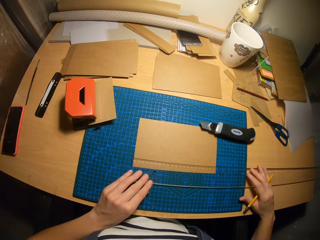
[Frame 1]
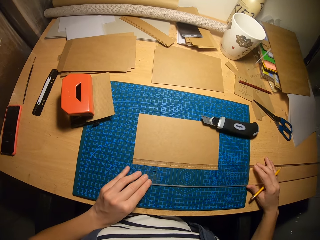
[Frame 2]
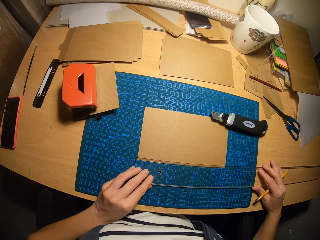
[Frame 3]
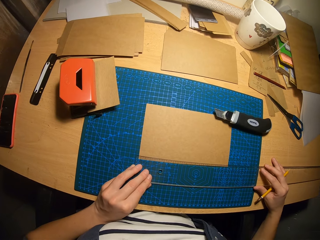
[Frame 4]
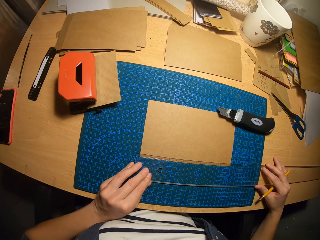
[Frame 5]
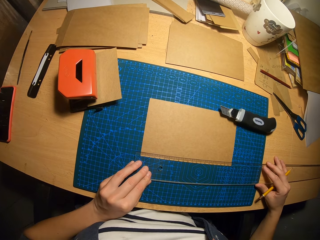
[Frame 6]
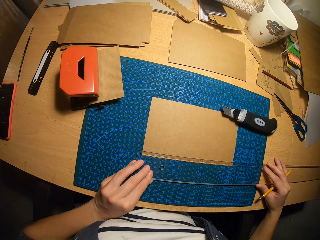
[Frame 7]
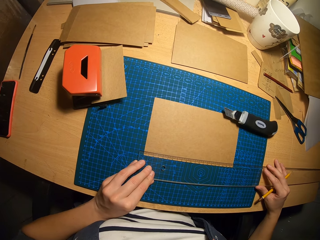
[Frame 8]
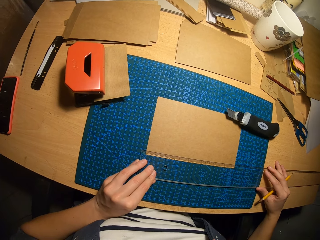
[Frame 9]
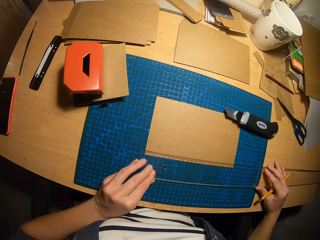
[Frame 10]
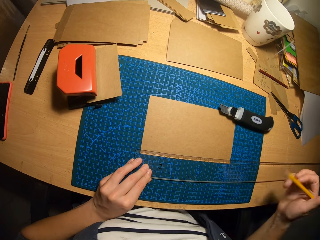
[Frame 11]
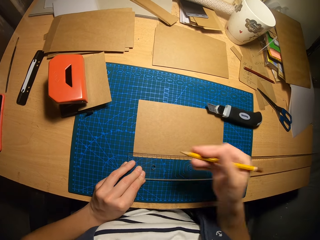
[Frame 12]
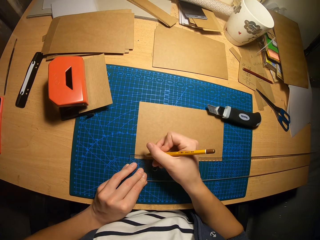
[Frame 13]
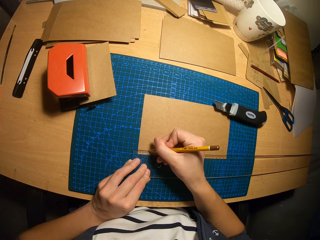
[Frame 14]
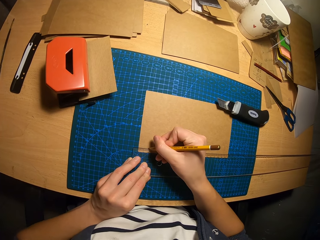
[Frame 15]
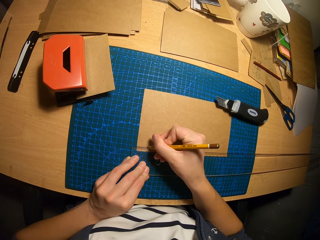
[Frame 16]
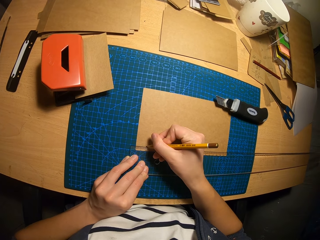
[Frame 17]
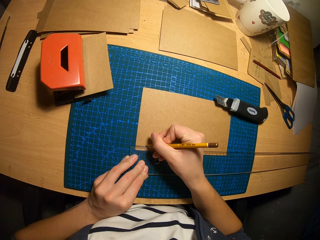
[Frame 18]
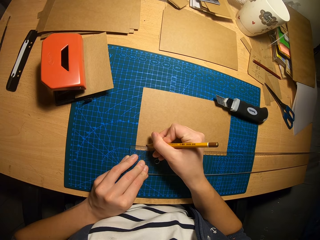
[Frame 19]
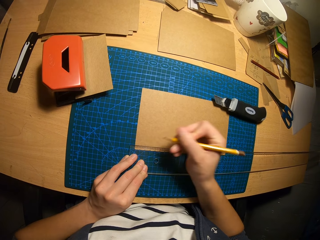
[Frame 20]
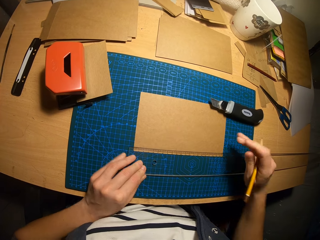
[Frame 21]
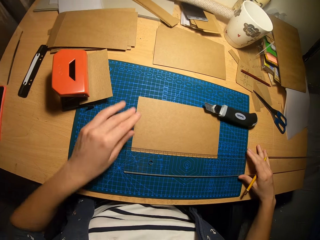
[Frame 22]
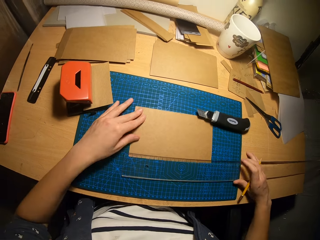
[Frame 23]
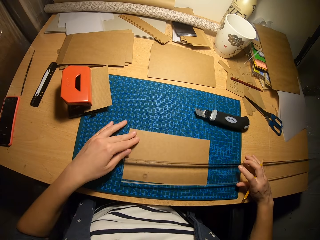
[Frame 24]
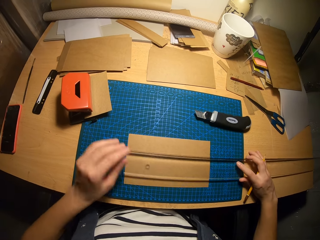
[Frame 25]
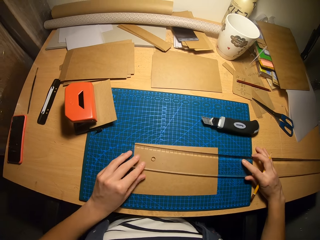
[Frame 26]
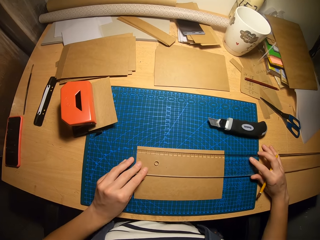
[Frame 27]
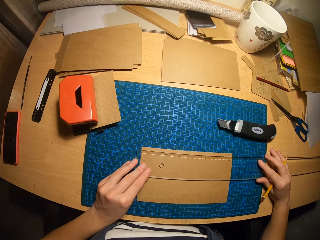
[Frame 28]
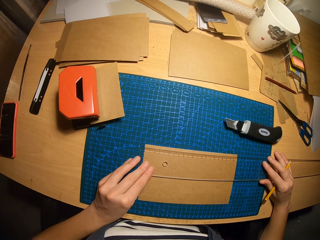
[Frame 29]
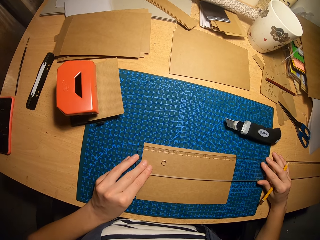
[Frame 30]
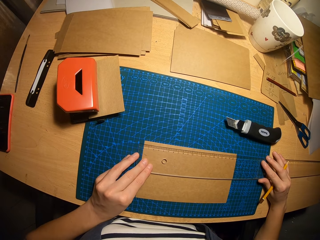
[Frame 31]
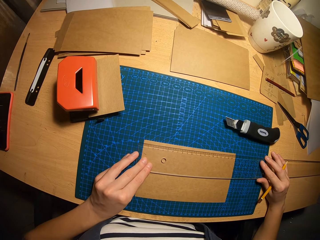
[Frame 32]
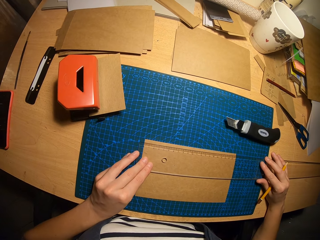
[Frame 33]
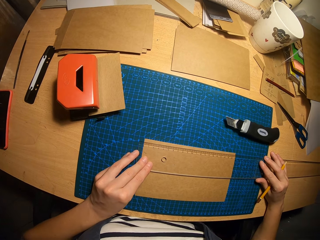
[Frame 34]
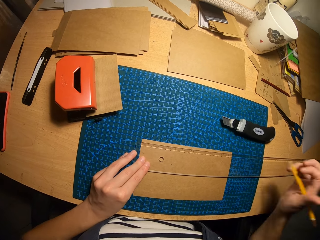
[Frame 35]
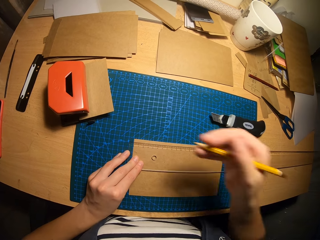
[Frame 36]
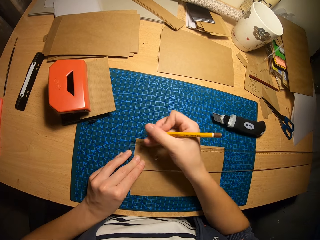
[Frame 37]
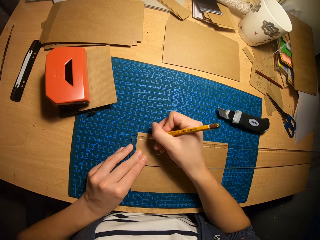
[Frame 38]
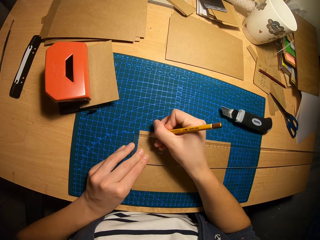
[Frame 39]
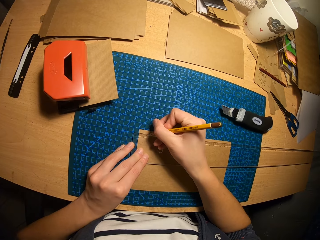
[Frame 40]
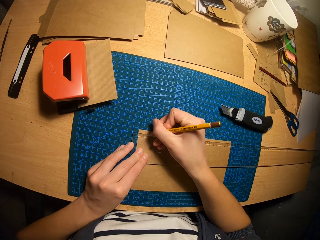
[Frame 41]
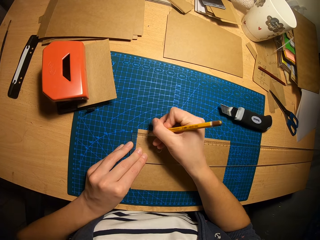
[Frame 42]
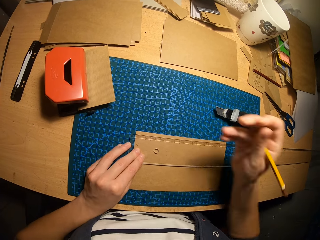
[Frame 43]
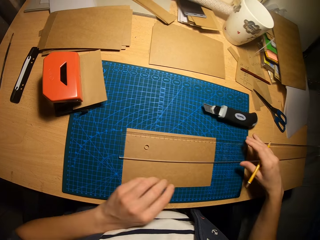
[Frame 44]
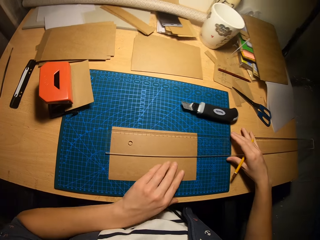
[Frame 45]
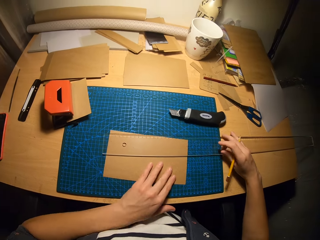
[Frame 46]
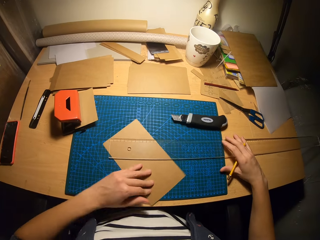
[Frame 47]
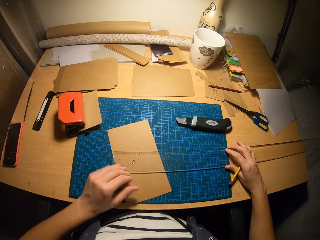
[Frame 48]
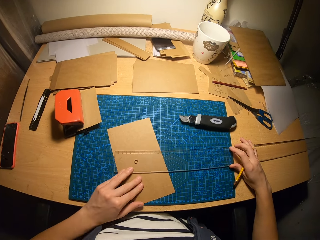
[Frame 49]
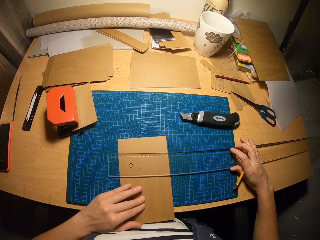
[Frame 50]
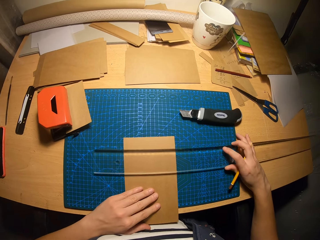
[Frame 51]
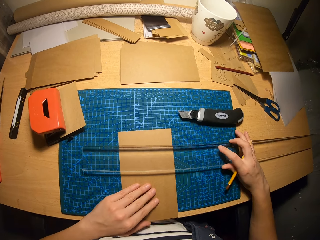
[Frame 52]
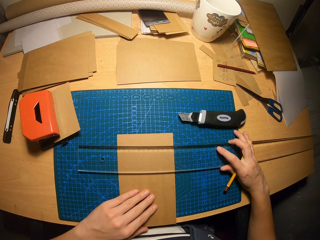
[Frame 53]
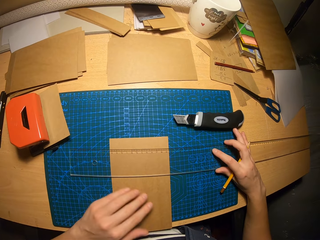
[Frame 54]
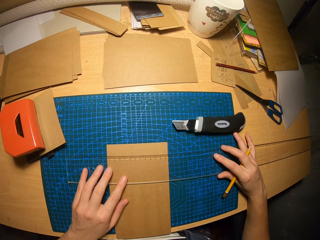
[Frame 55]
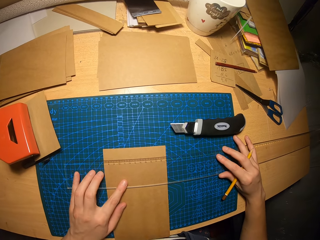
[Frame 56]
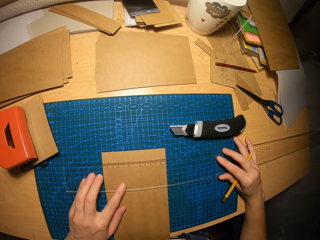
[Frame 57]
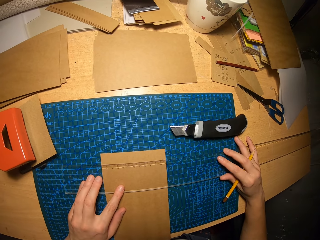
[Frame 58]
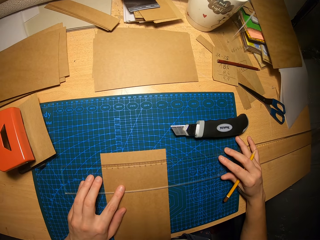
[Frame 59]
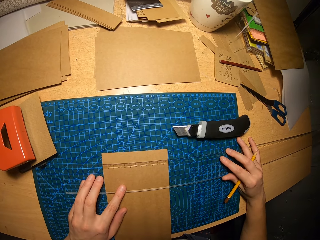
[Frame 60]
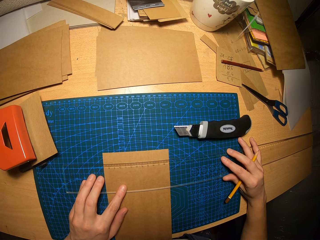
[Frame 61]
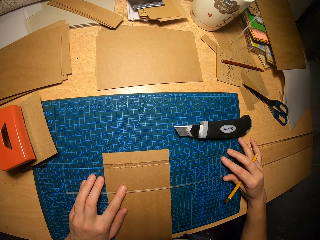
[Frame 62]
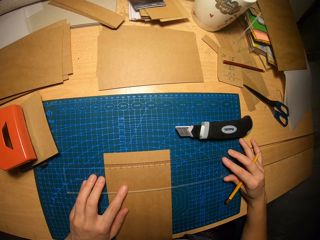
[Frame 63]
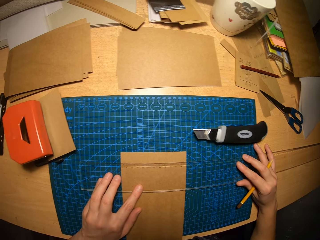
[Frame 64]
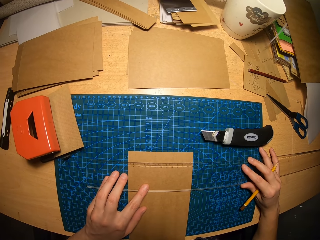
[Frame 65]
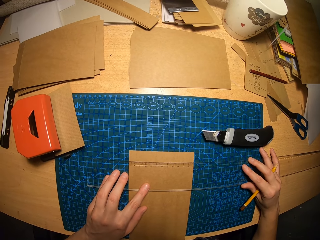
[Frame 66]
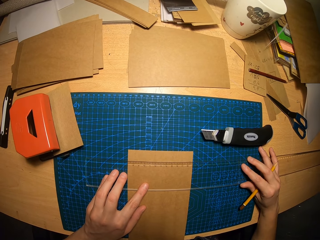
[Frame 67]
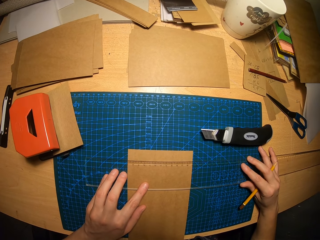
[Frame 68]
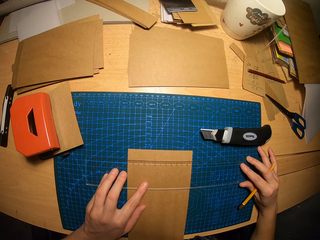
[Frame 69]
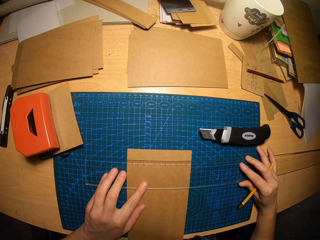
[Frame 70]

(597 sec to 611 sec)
The camera wearer adjusts the ruler over the carton paper. He marks a point on the carton paper with the pencil. He picks up the ruler from the carton paper with his right hand. He adjusts the carton paper with his left hand. He moves the carton paper slightly down. He places the ruler on the carton paper. He adjusts the ruler on the carton paper. He marks a point on the carton paper with the pencil. He turns the carton paper with his left hand. He adjusts the ruler with his right hand. He adjusts the carton paper and ruler on the table.

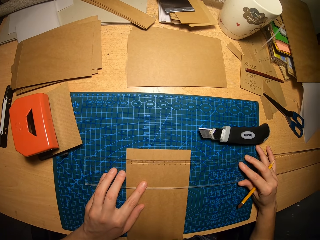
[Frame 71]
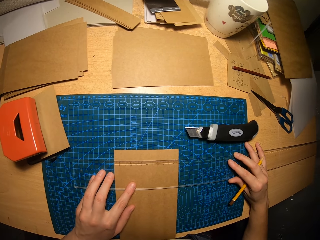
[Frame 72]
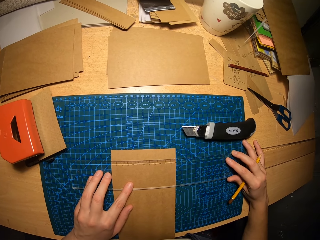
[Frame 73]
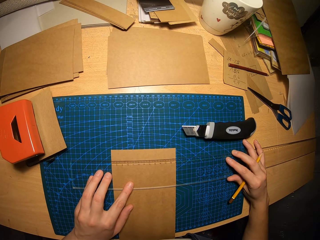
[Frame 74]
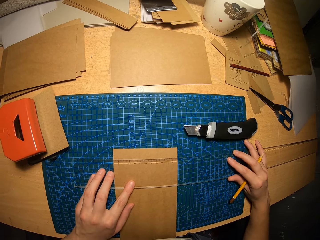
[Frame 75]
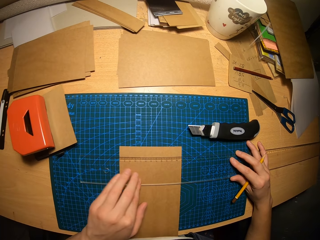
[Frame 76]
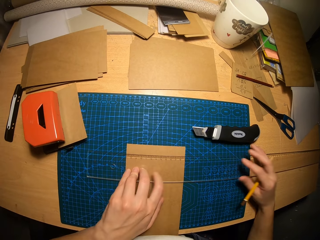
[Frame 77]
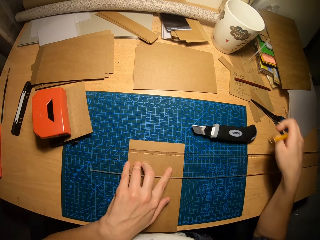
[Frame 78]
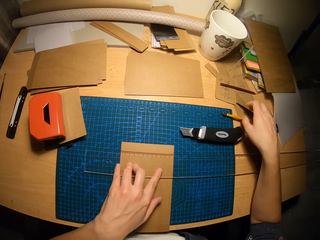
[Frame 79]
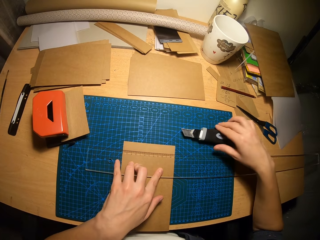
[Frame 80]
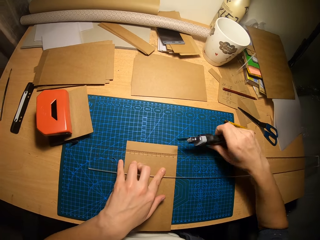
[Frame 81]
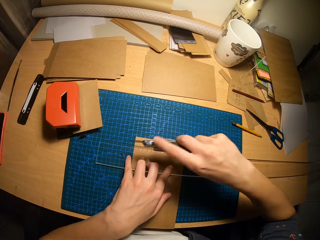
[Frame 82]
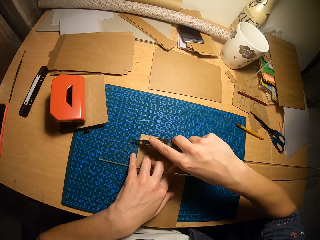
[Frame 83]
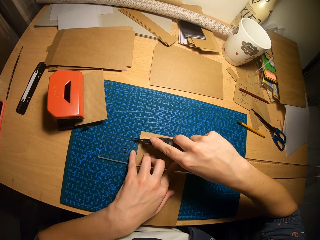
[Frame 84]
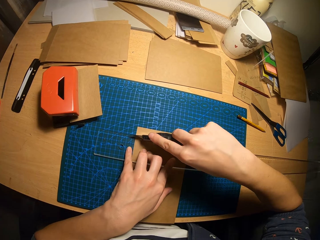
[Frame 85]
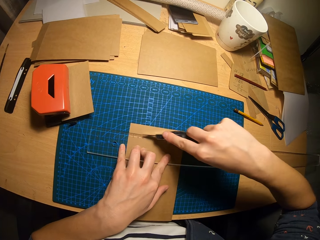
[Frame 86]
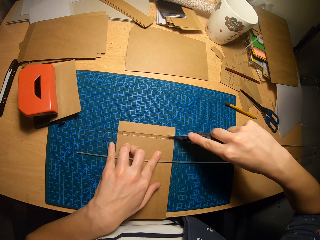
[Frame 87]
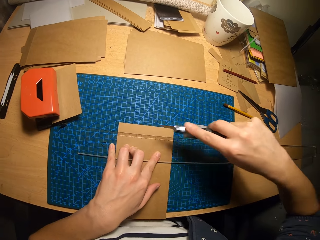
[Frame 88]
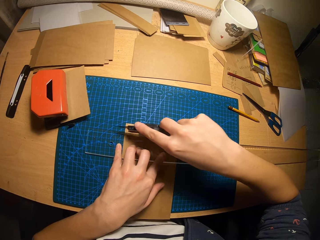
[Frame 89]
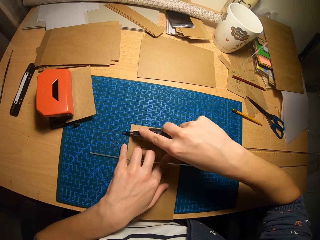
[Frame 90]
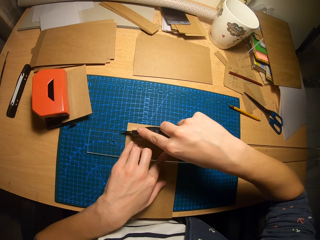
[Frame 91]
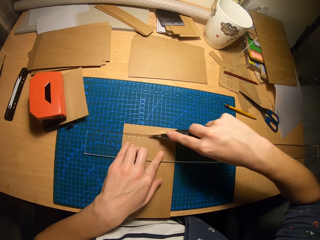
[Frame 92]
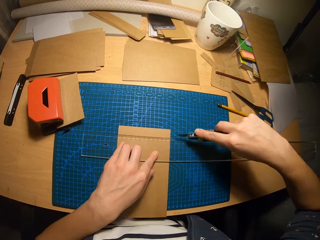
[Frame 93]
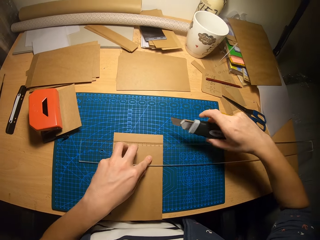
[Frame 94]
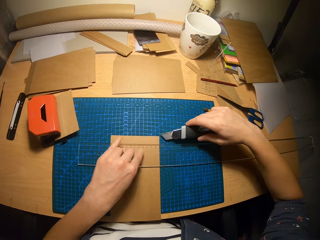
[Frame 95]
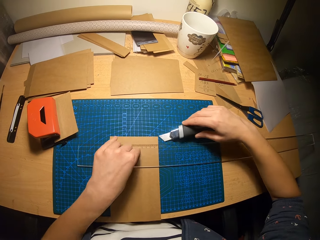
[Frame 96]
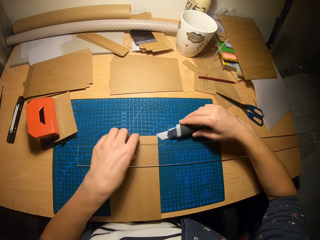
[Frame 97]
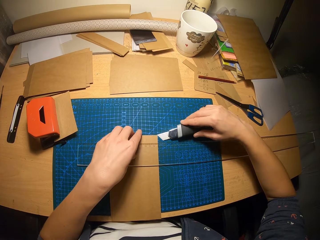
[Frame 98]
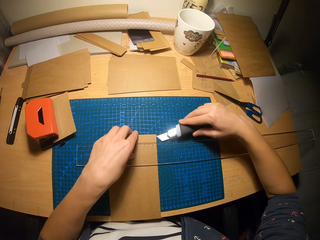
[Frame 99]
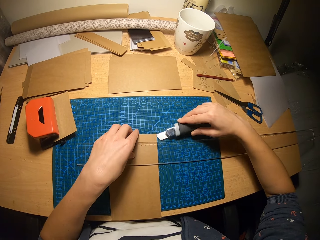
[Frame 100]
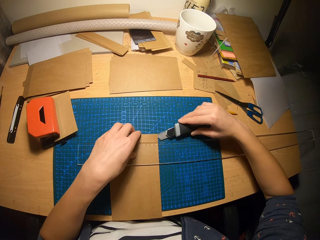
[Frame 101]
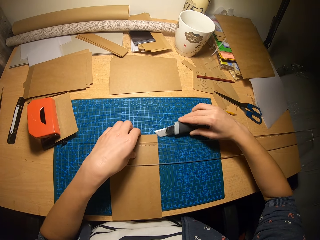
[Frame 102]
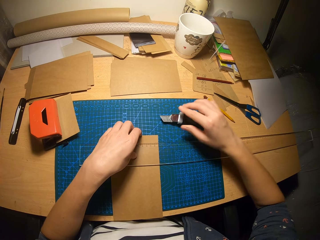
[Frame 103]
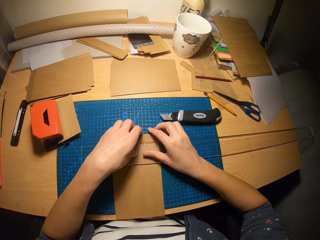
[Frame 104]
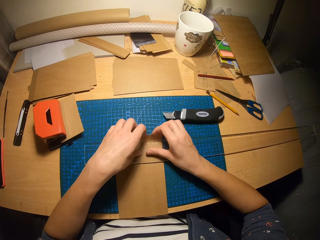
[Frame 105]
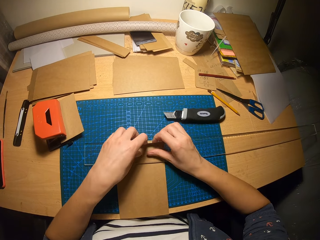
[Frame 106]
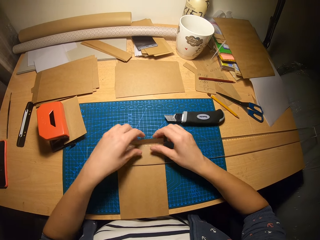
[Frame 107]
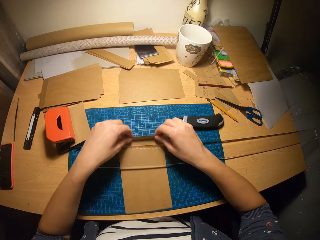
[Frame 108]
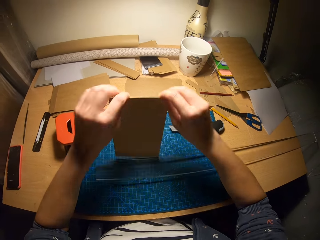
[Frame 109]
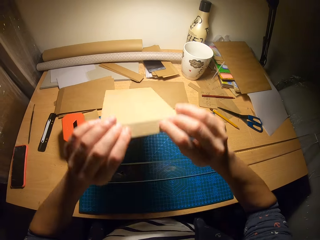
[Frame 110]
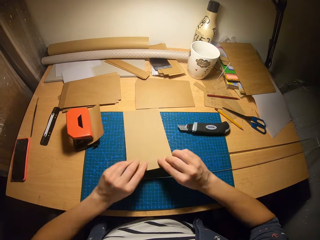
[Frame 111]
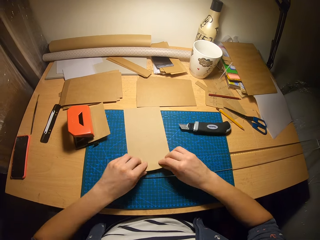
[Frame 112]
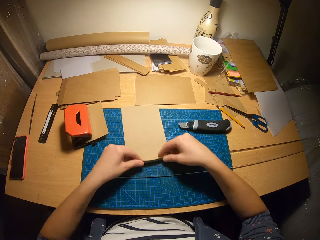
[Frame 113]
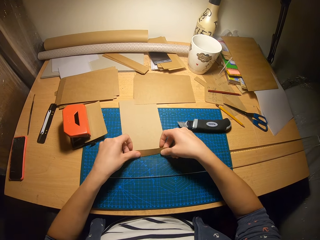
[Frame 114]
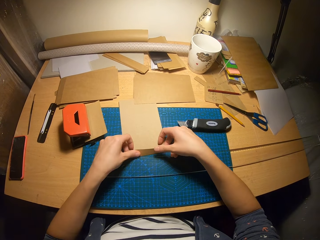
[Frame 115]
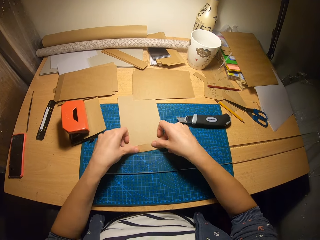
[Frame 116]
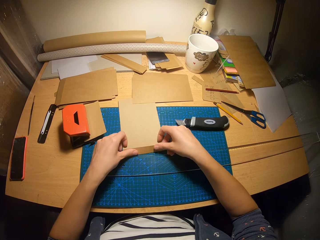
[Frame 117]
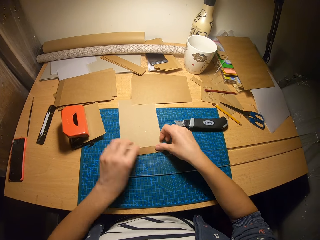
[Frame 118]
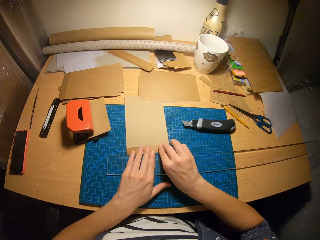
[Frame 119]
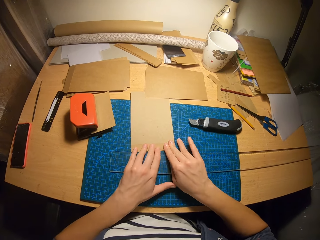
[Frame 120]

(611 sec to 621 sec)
The camera wearer drops the pencil on the table with his right hand. He picks up the retractable blade from the table with his right hand. He moves the retractable blade across the carton paper or piece of paper. He moves the retractable blade across the carton paper again. He raises the top of the carton paper with the retractable blade and his left hand. He drops the retractable blade on the table. He raises the top of the carton paper with his hands. He folds the piece of paper. He removes the carton paper from under the ruler. He flips the carton paper. He bends the bottom of the carton paper.
